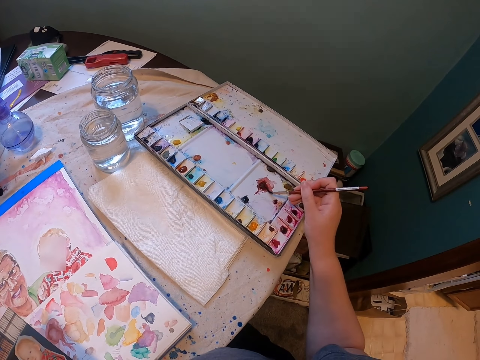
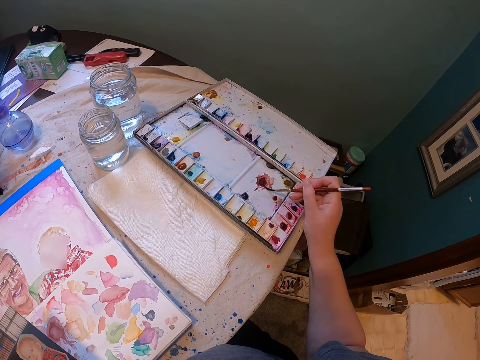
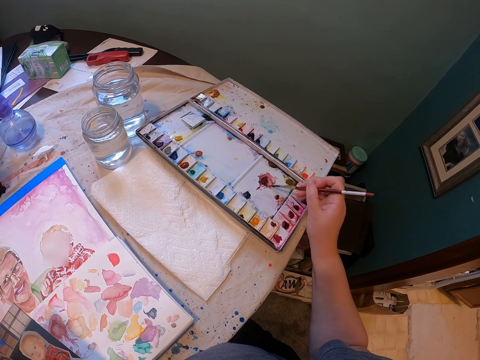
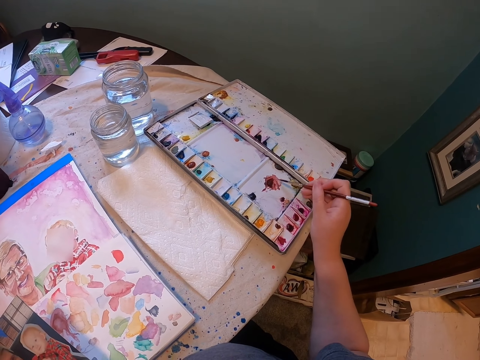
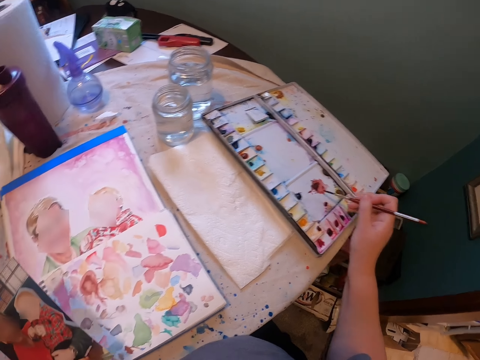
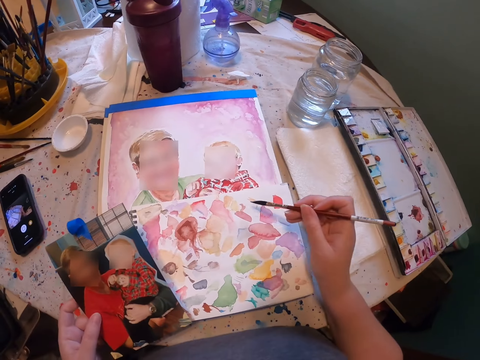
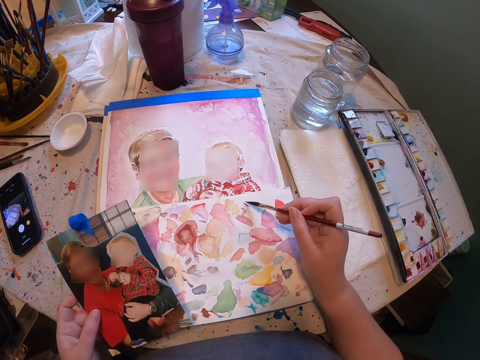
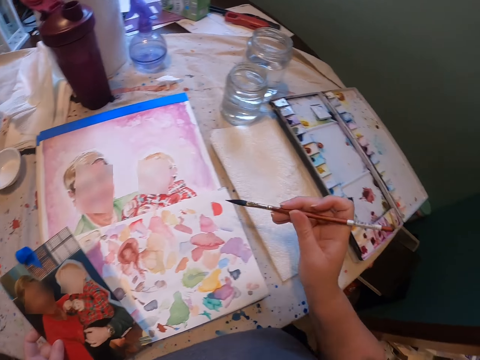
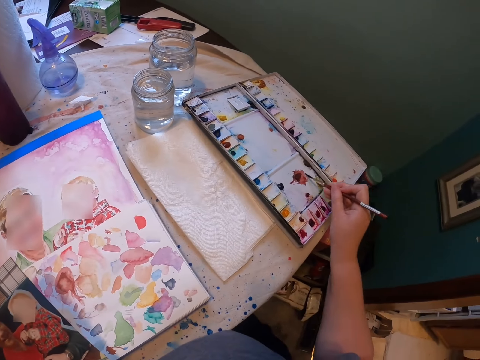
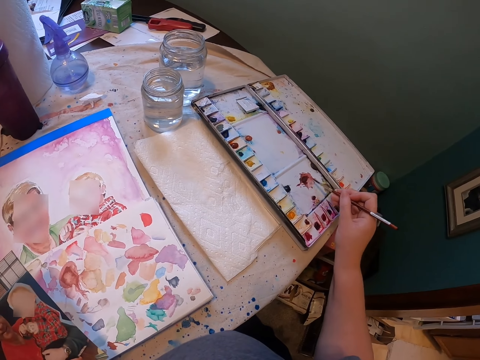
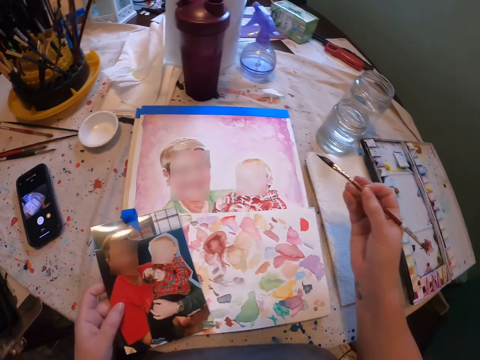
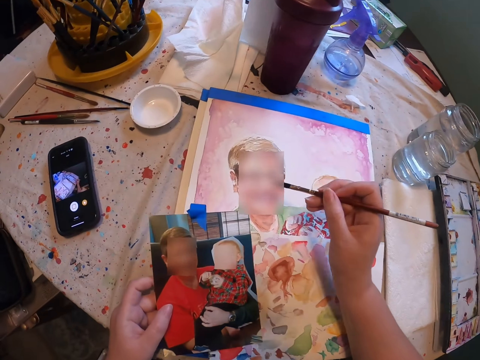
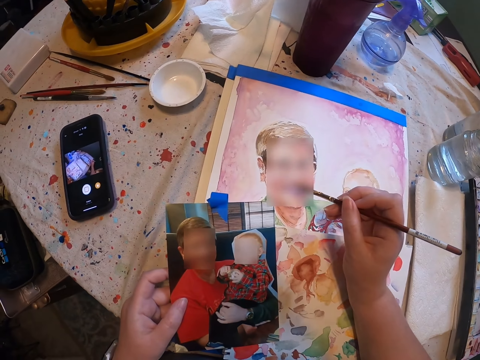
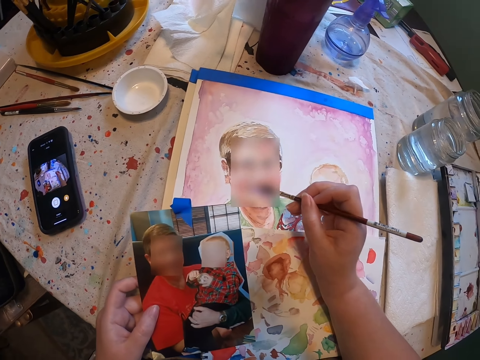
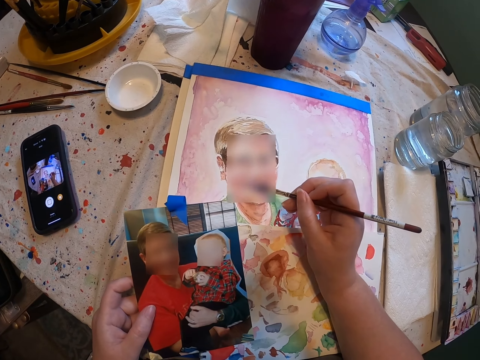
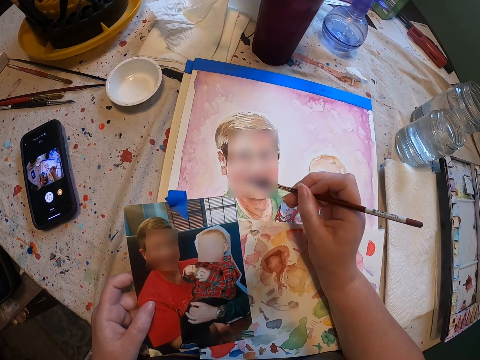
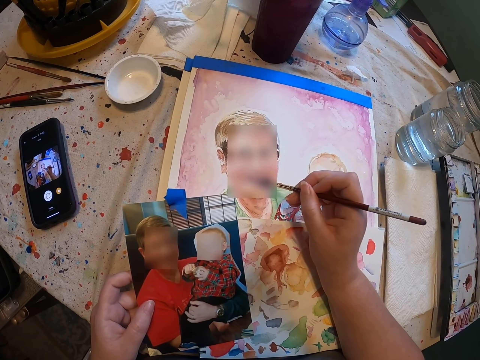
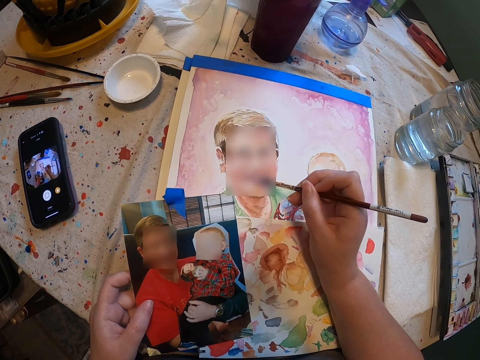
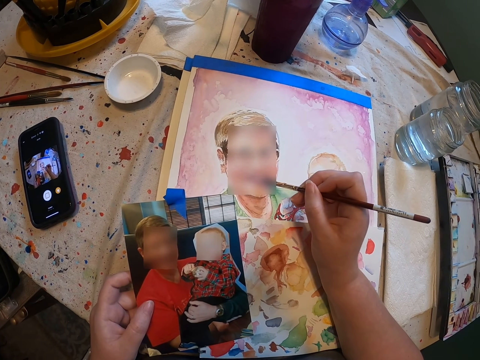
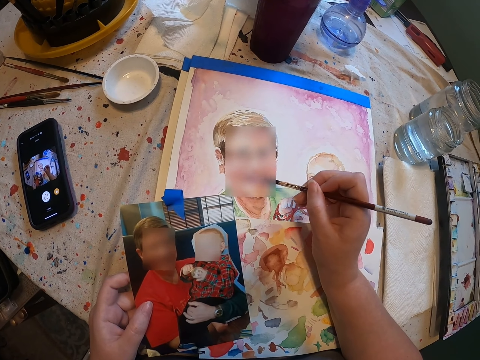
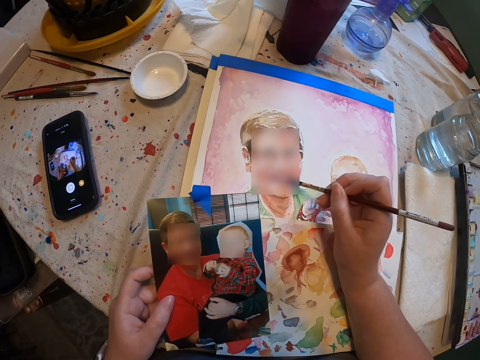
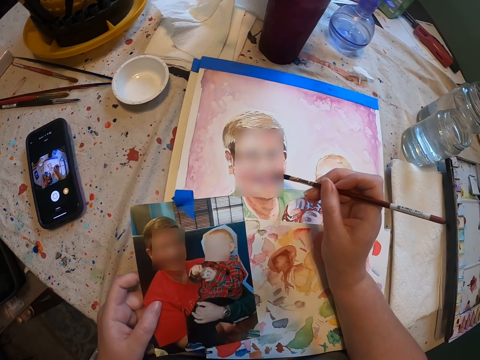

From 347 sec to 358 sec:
The camera wearer moves his hand. He brushes. He moves his hand. He dips the brush in the ink. He moves his hand. He paints.

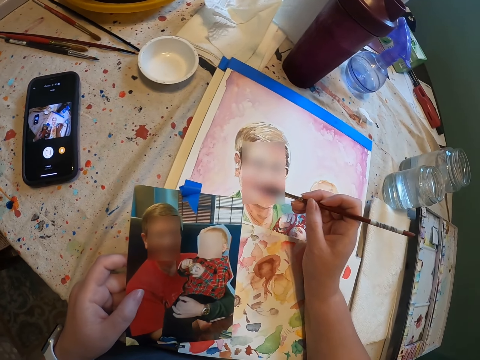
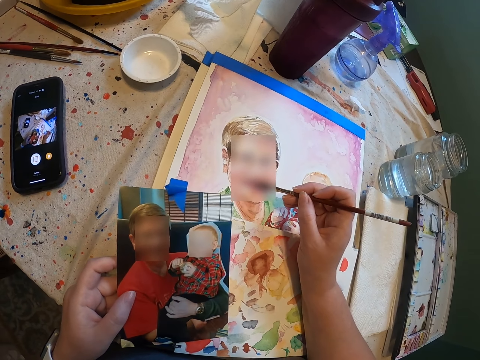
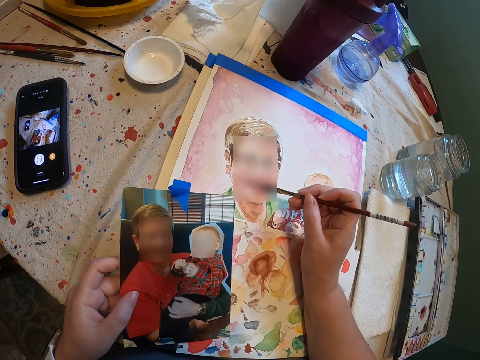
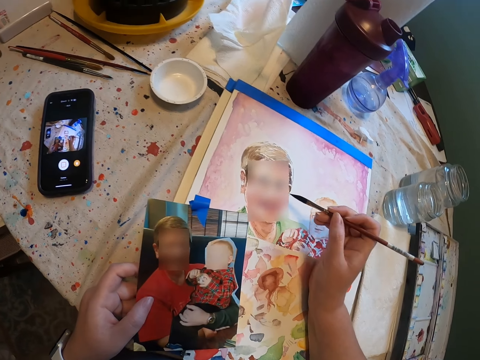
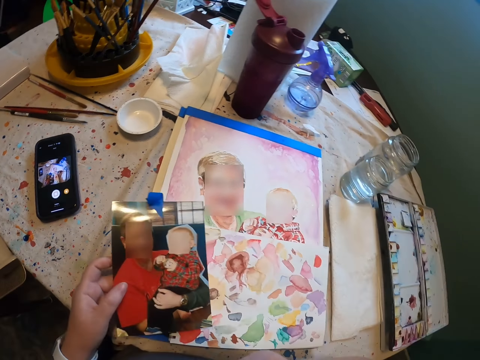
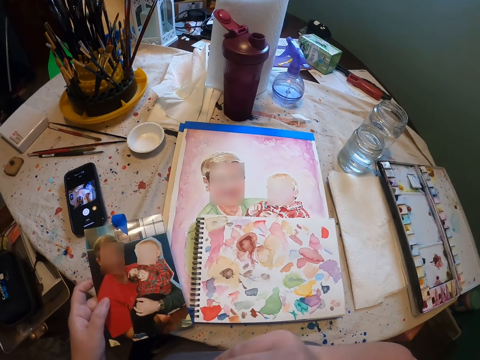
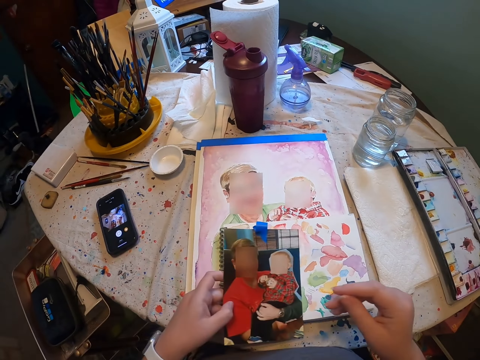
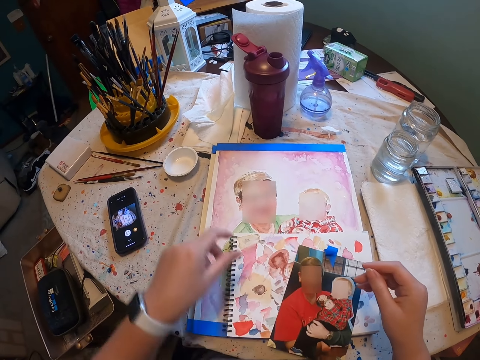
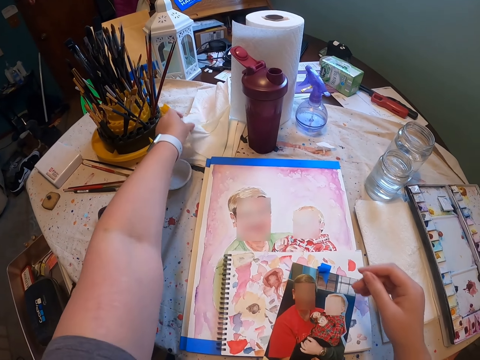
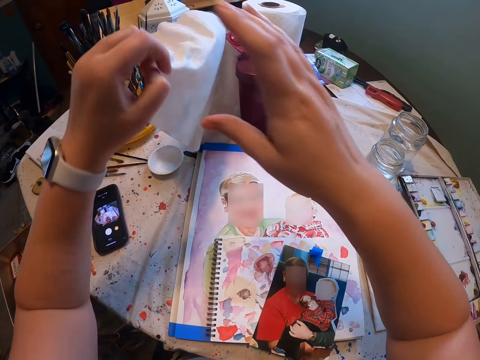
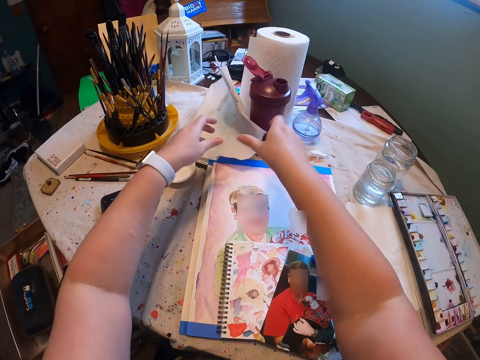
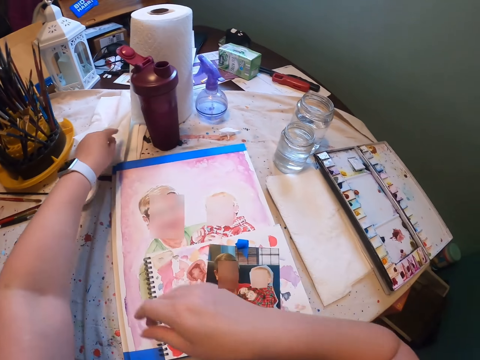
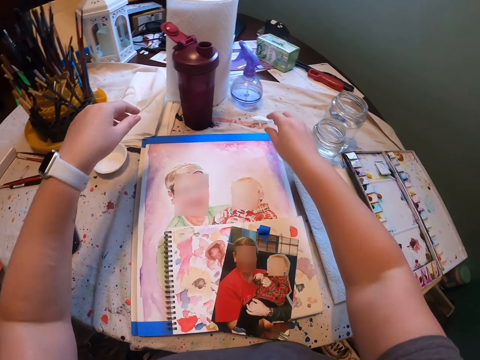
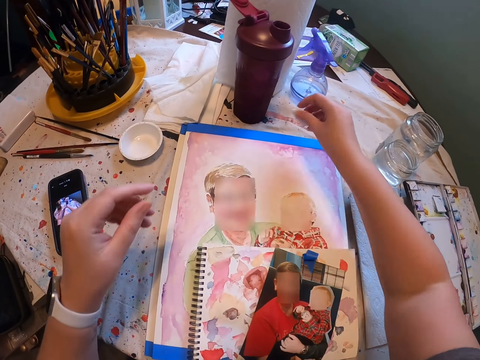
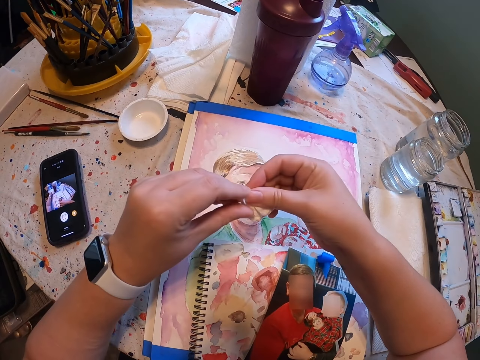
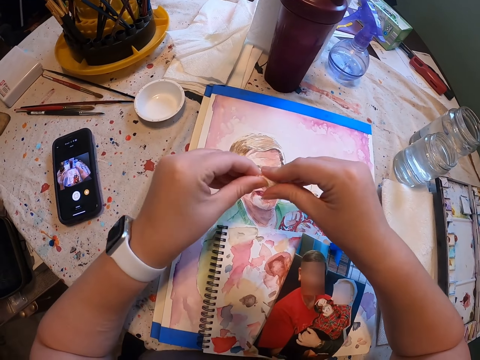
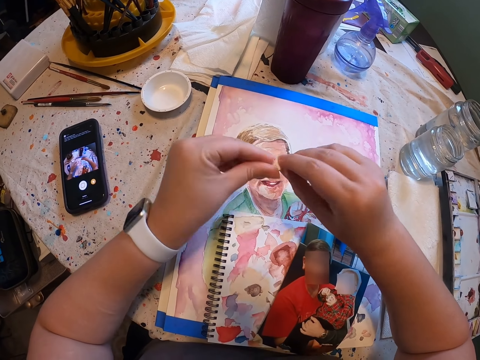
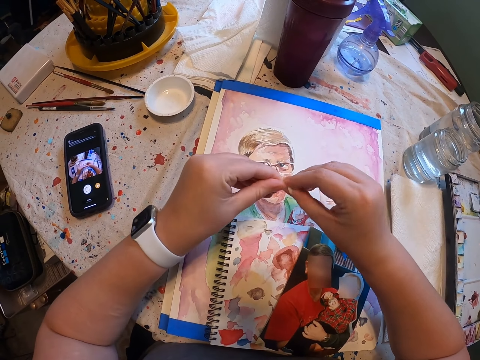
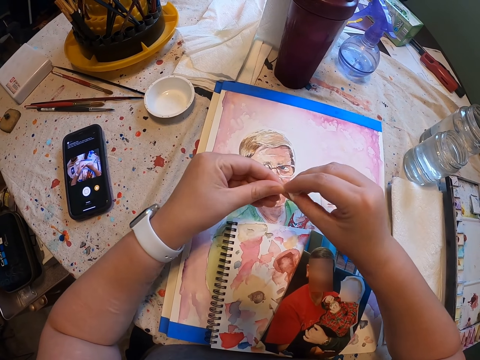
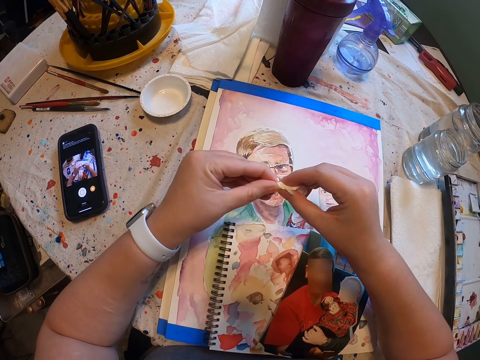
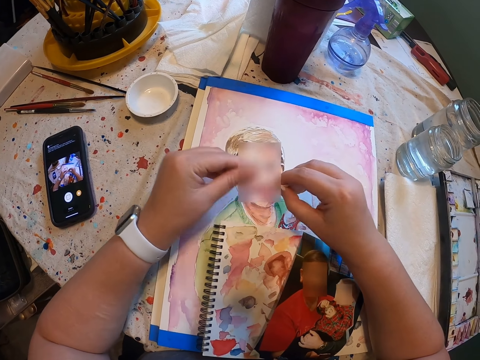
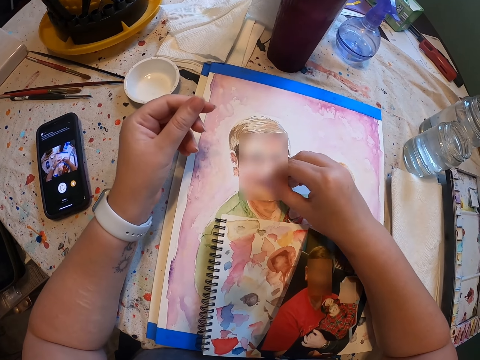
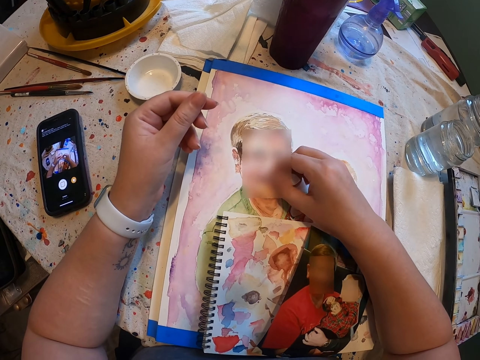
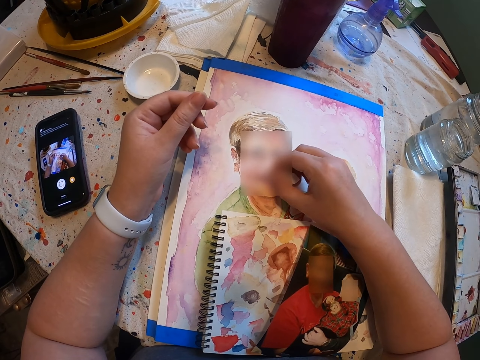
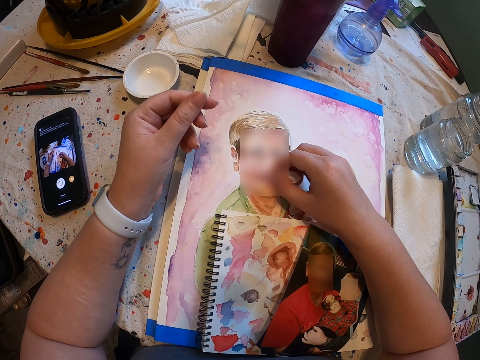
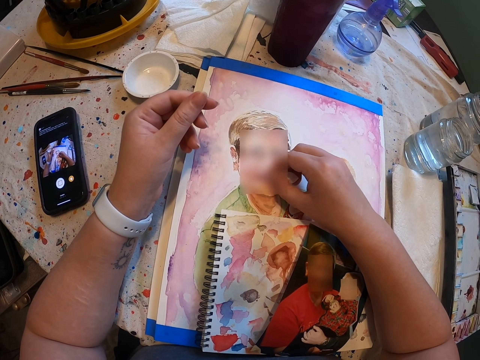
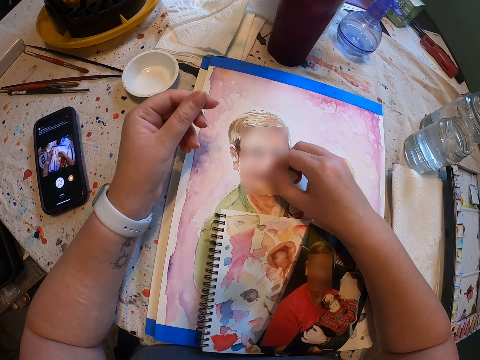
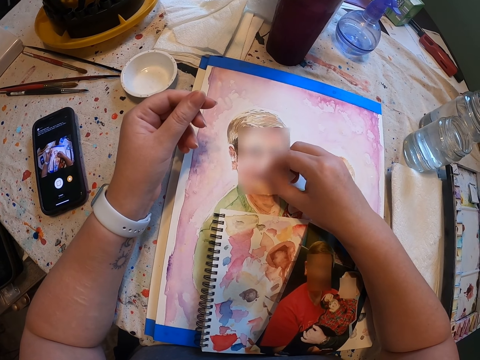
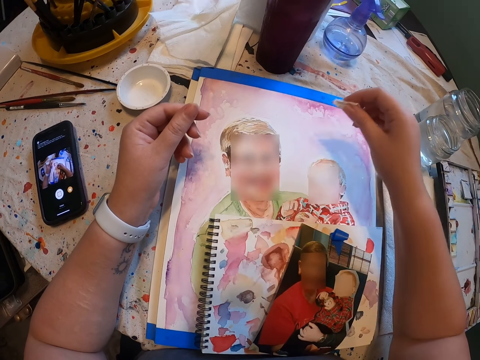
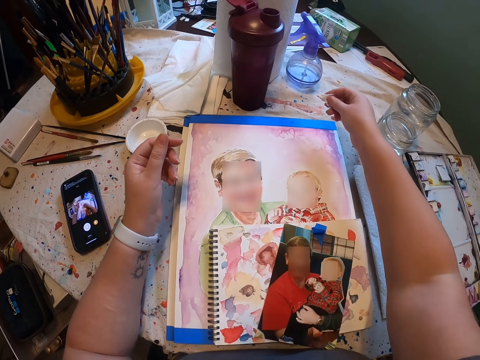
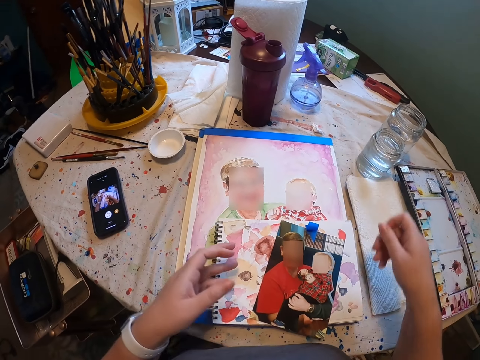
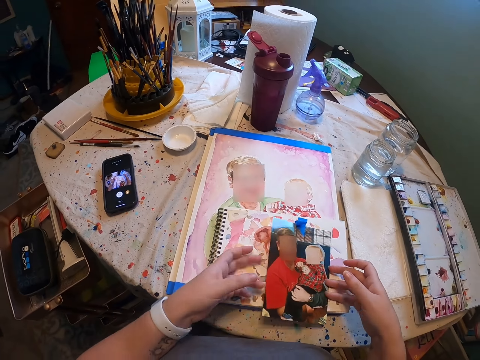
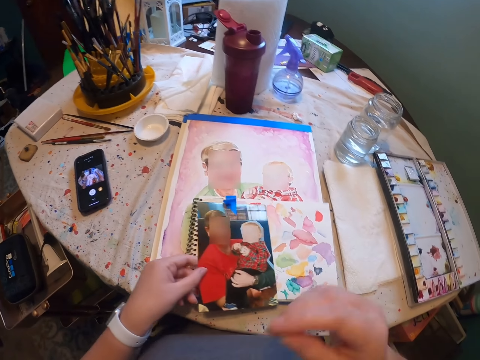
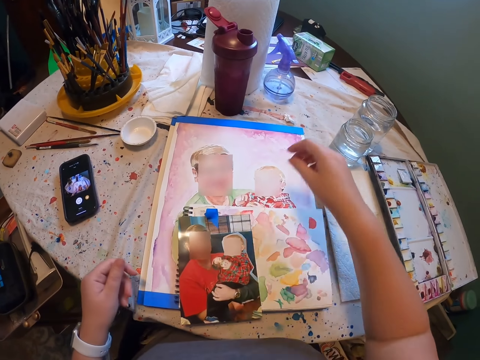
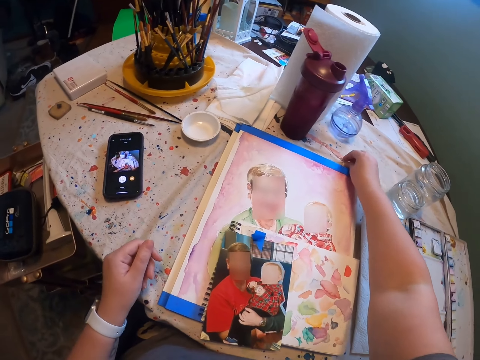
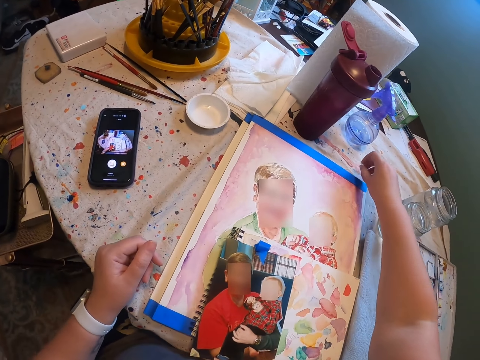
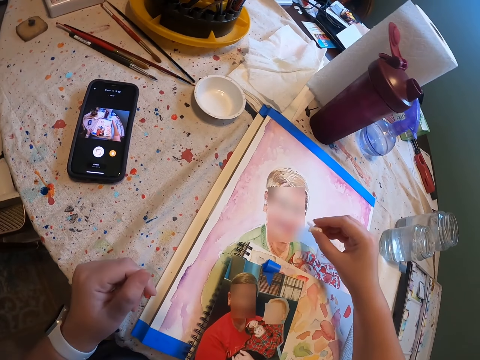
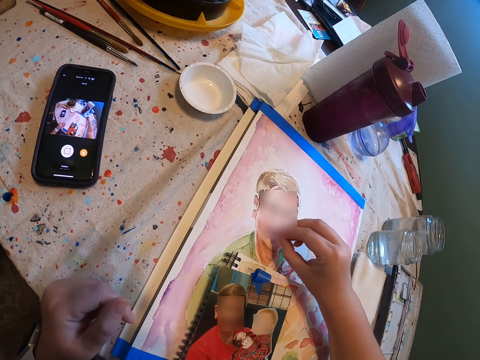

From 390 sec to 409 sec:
The camera wearer moves his hand. He puts the photo frame on the table. He moves his hand. He moves his hand again. He picks up a napkin. He moves his hands. He drops the napkin. He reaches out for the tissue. He moves his hands. He picks up a piece of napkin. He moves his hand. He holds the piece of napkin. He tightens the piece of napkin. He moves his hand. He rubs off the paint on the photo with the piece of napkin or tissue paper. He moves his hand. He drops the piece of tissue paper on the table. He moves his hands. He picks up the photo frame. He moves his hand. He drops the photo frame. He moves his hands. He picks up a piece of napkin. He moves his hand. He rubs on the photo.
